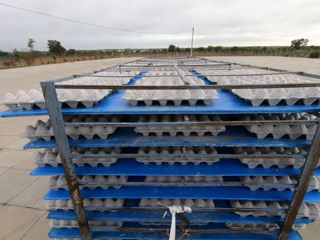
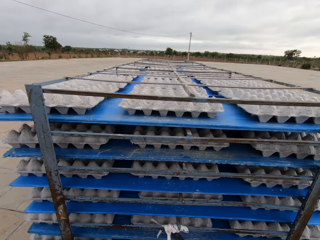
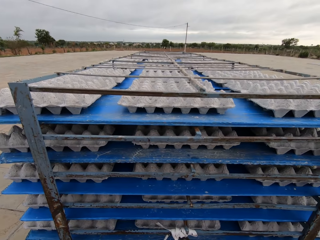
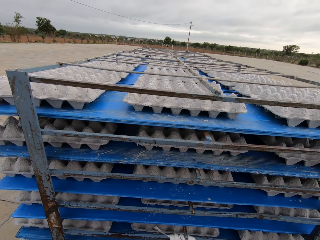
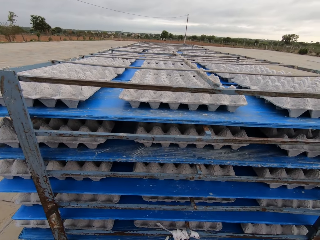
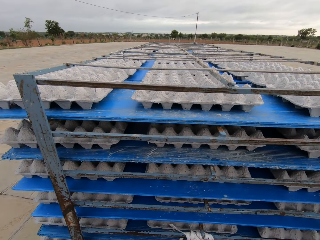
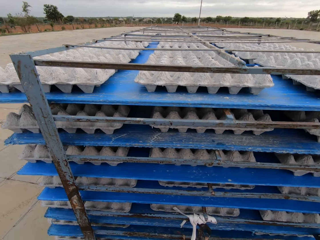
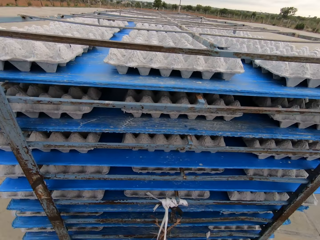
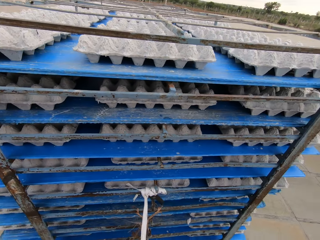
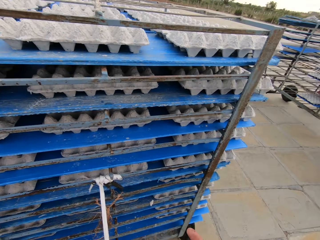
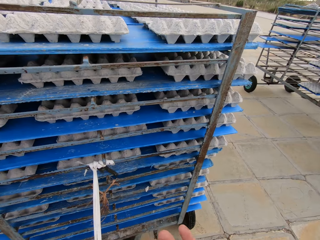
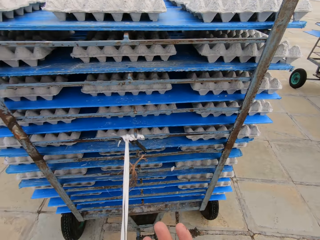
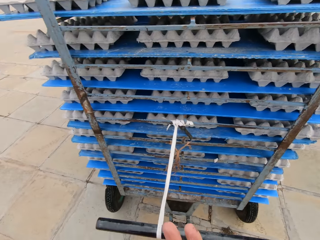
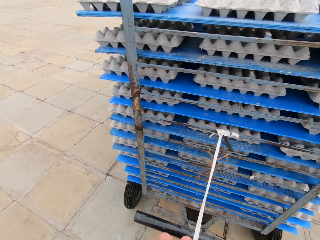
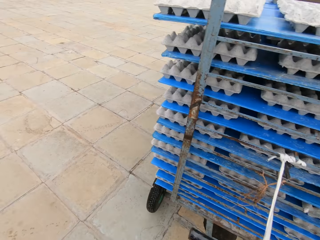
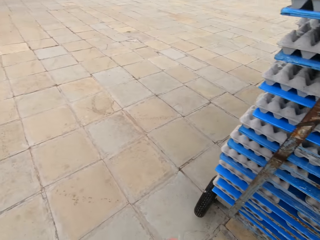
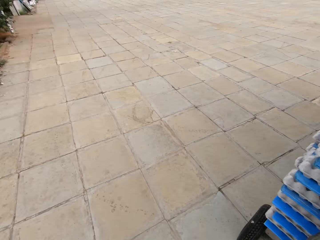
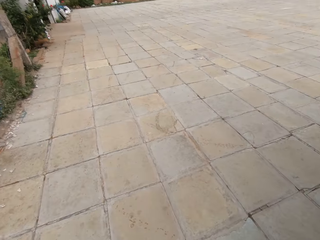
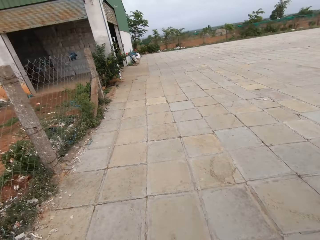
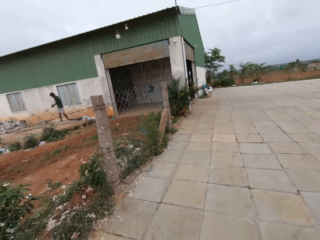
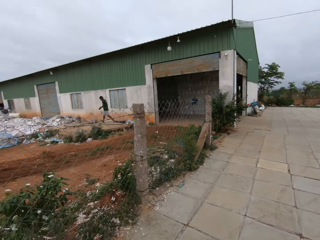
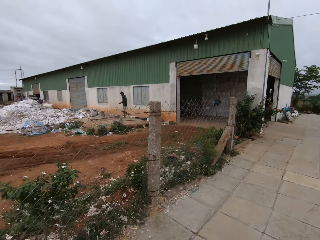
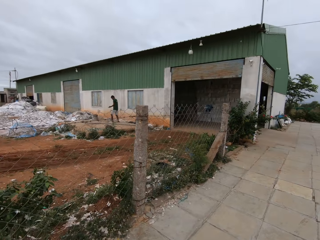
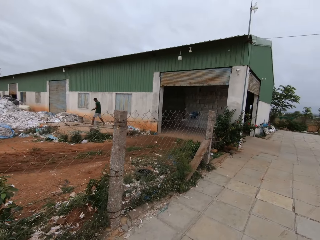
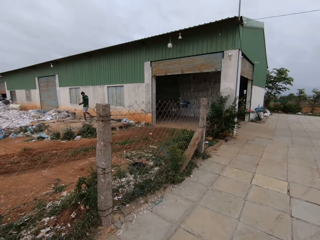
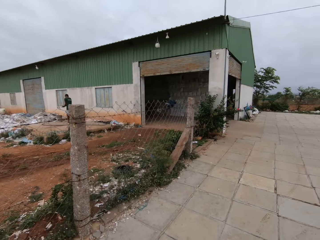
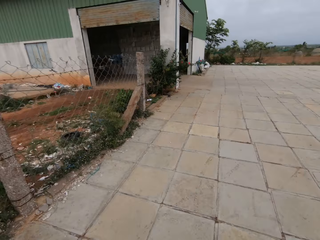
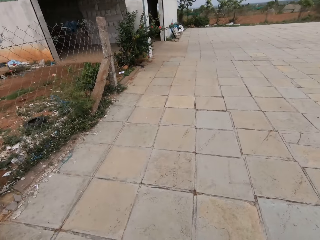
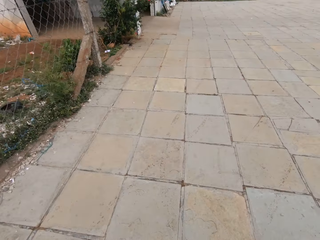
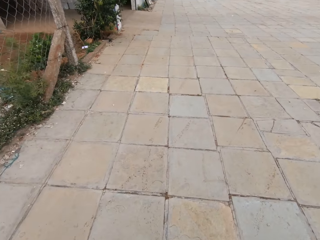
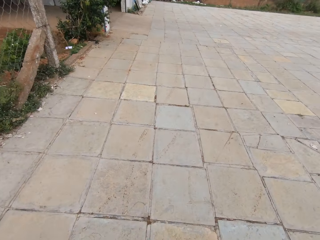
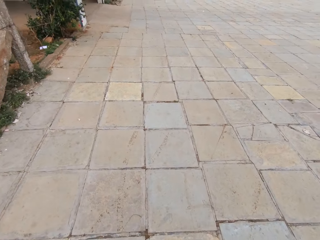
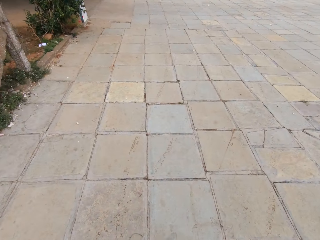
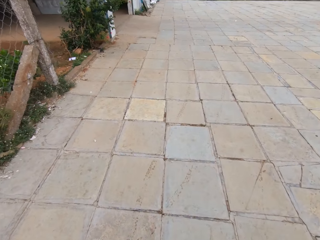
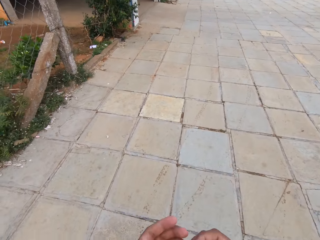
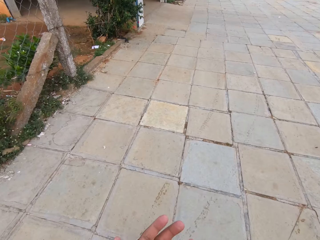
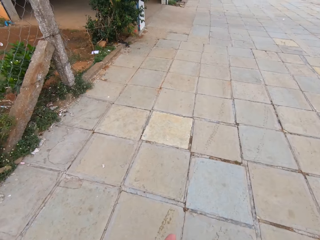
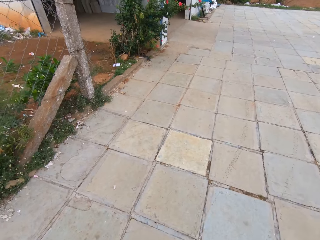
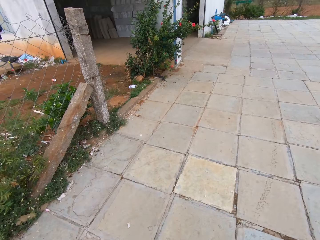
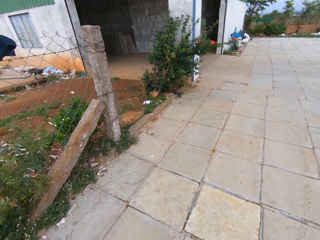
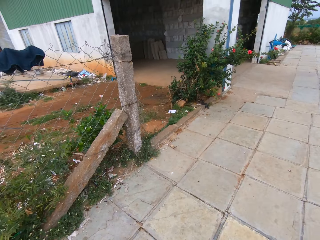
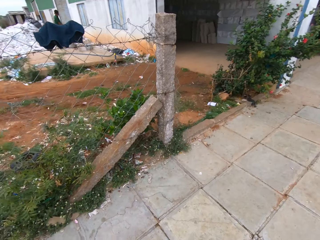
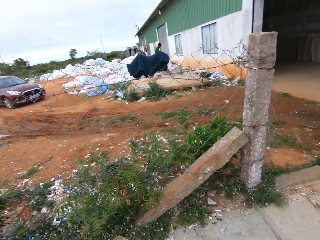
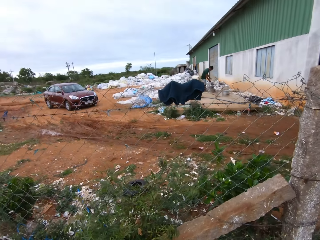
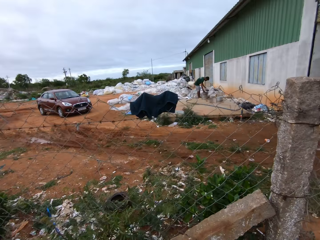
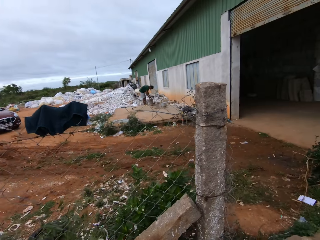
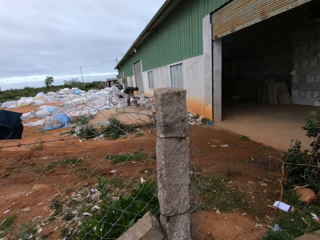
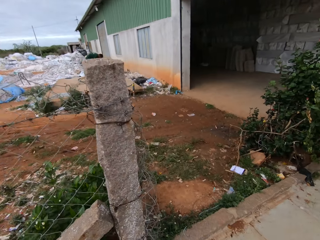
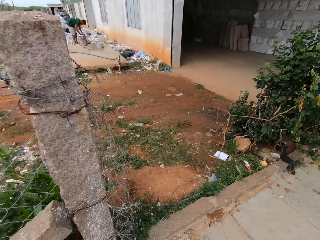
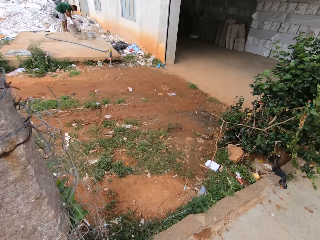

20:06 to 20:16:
The camera wearer walks around.

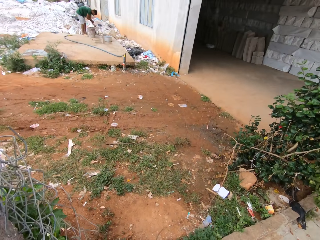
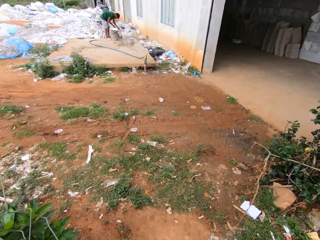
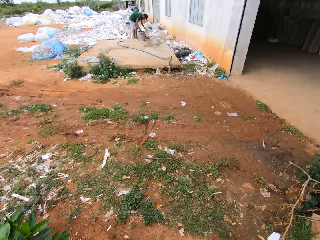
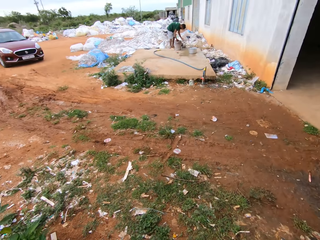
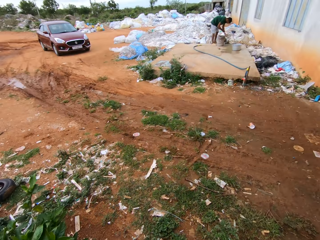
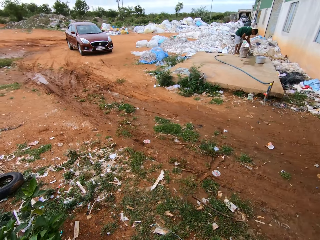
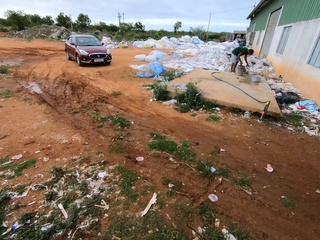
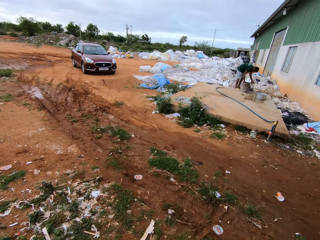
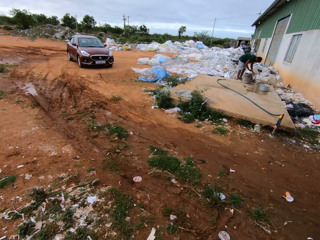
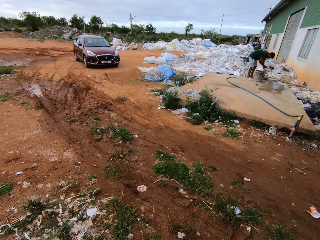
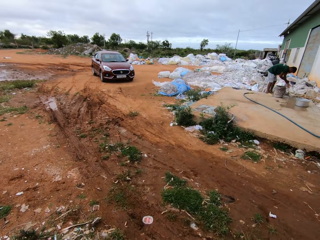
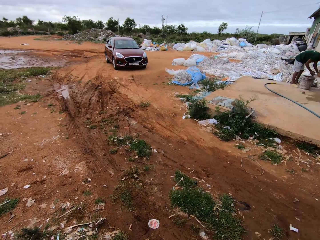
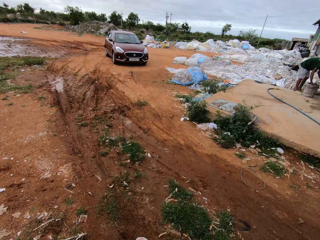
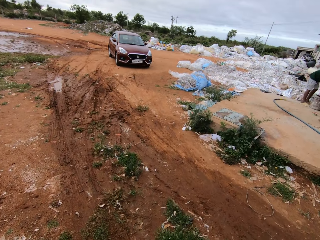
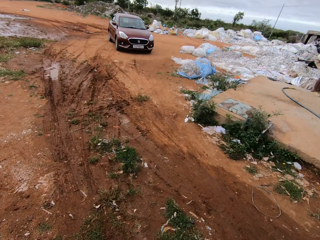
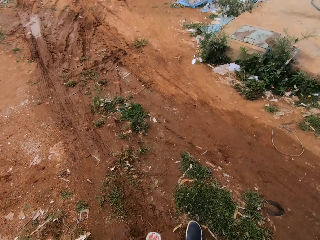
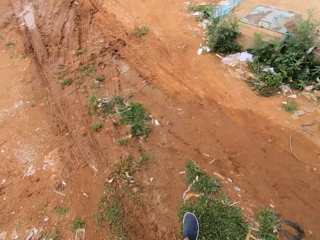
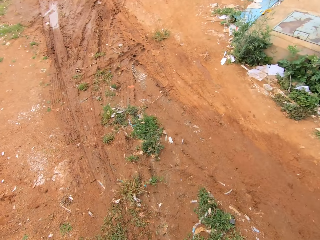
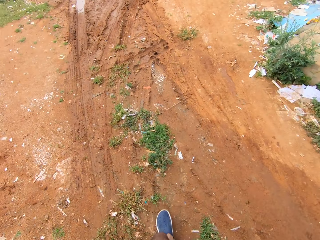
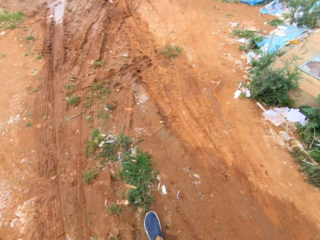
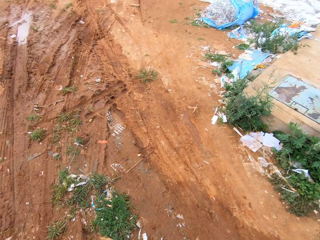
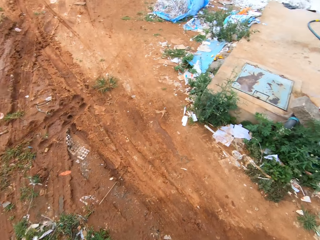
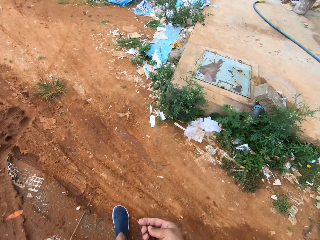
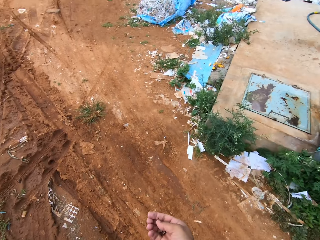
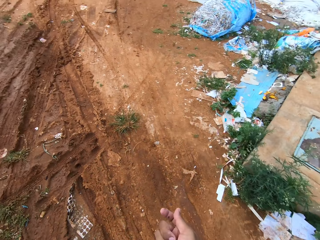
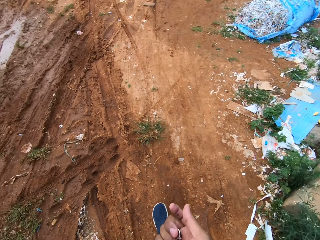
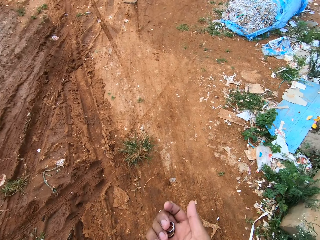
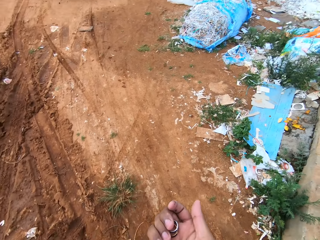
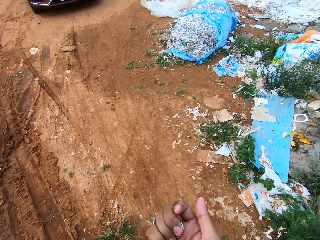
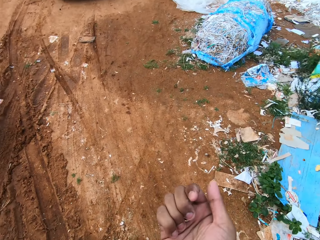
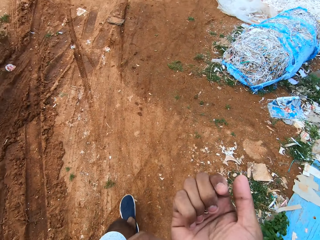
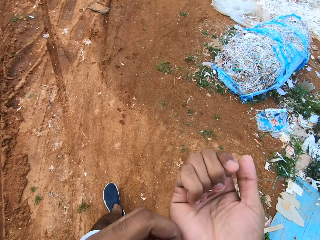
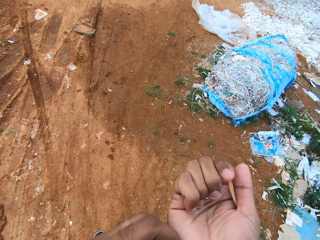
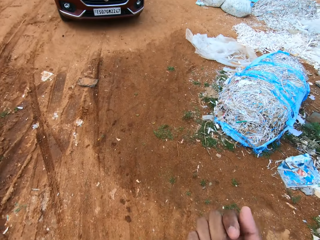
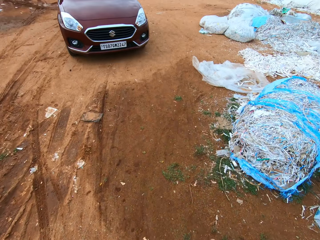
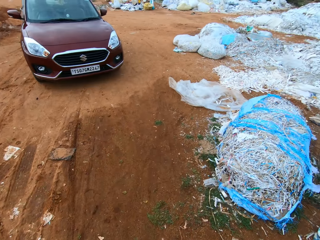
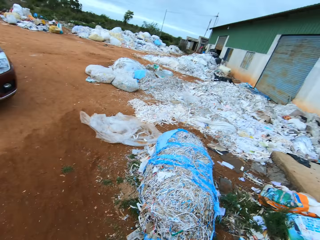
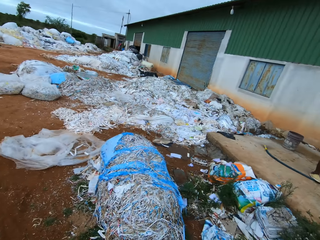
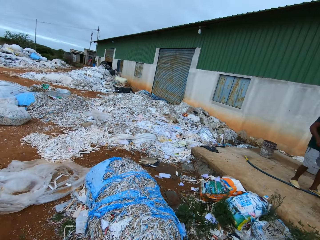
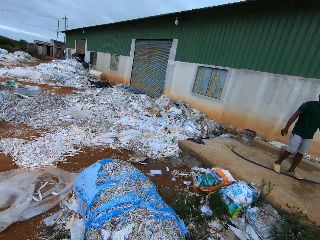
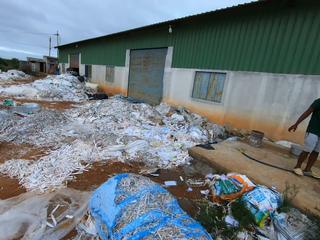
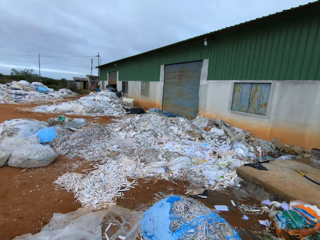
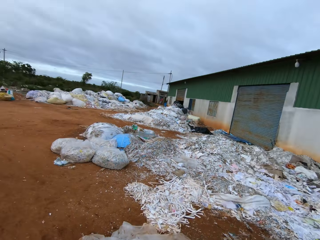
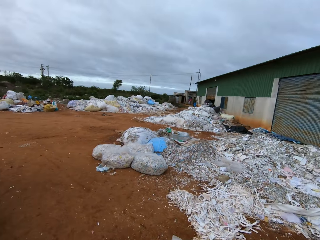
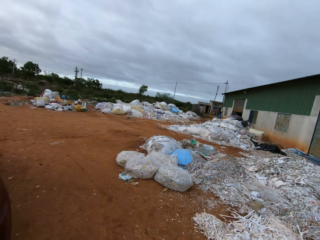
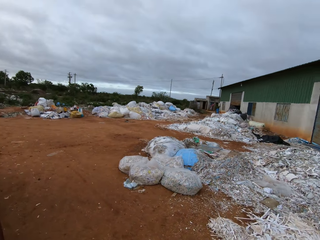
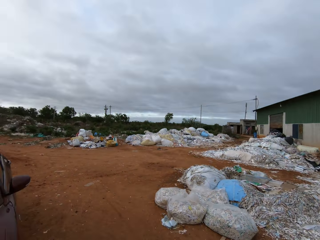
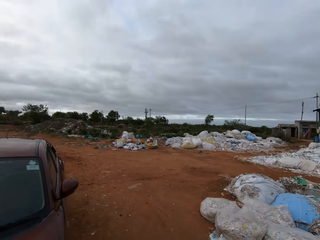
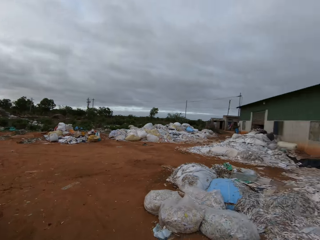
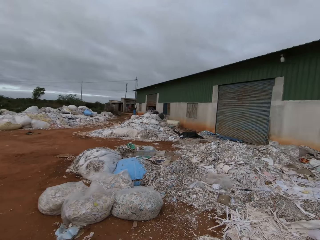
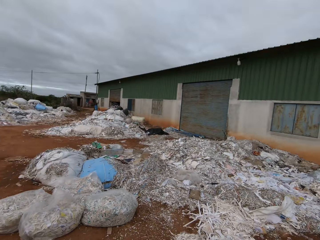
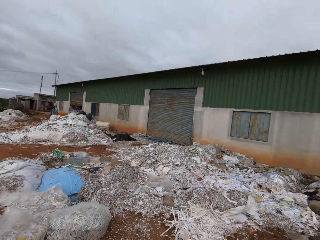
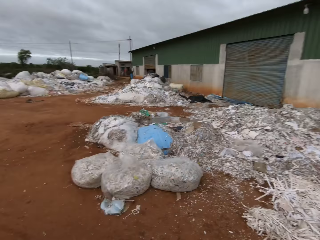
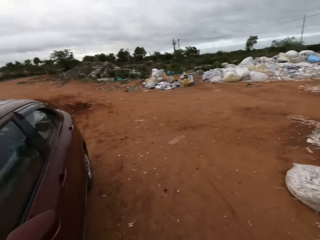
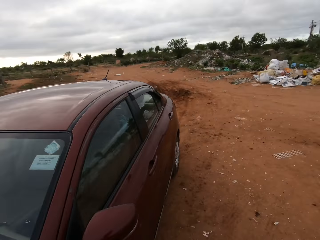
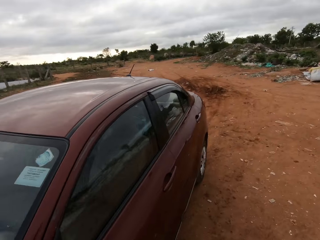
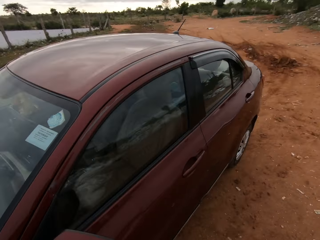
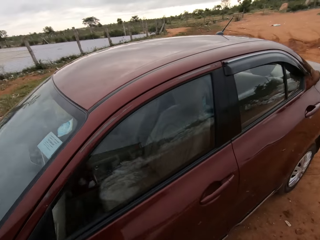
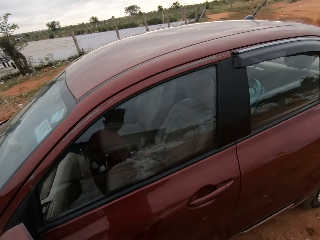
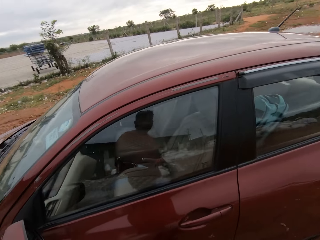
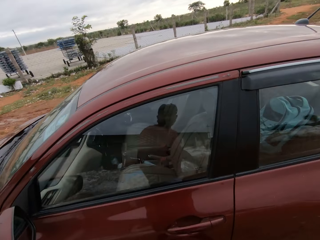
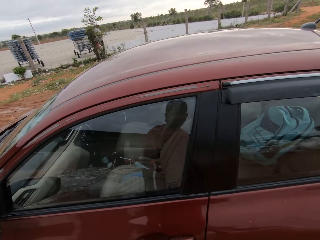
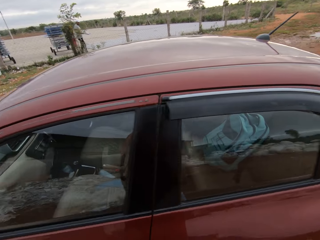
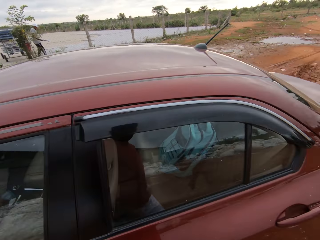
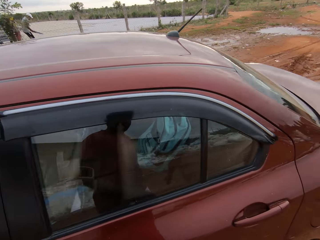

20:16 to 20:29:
The camera wearer walks towards a red car. A man washes his hands in a tap. The camera wearer carries something. The man converses with the camera wearer.
